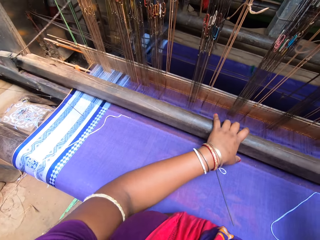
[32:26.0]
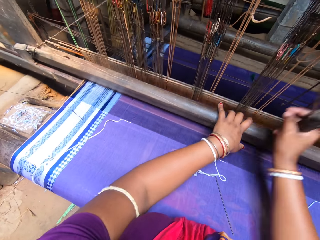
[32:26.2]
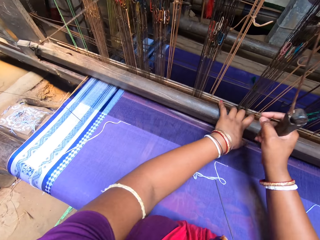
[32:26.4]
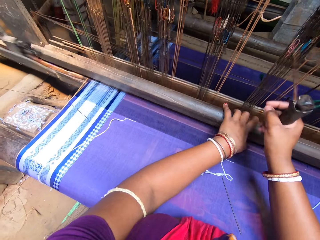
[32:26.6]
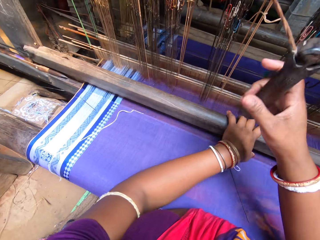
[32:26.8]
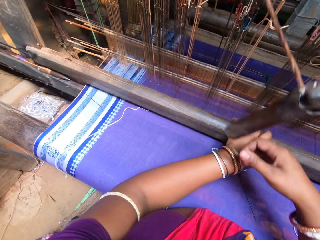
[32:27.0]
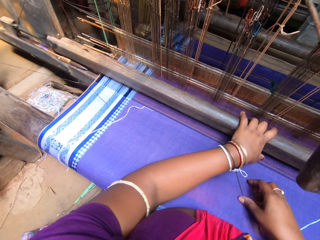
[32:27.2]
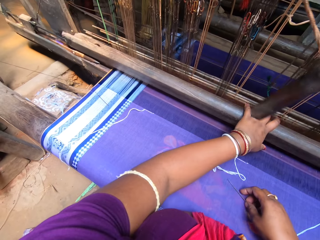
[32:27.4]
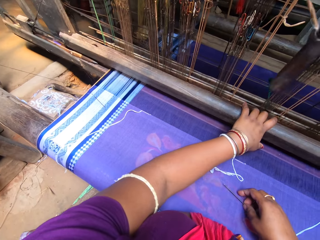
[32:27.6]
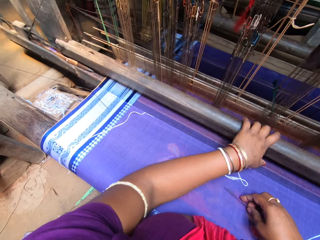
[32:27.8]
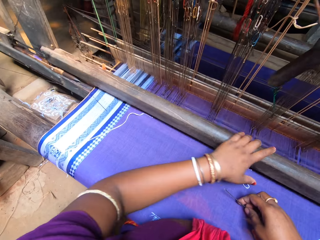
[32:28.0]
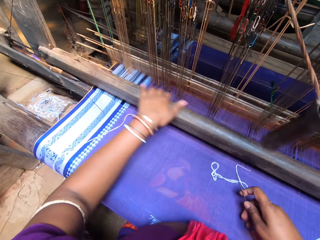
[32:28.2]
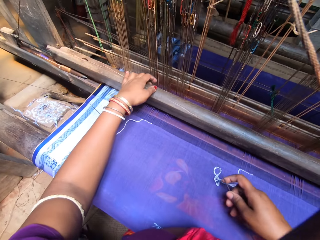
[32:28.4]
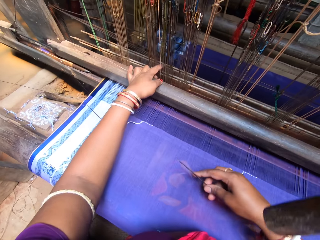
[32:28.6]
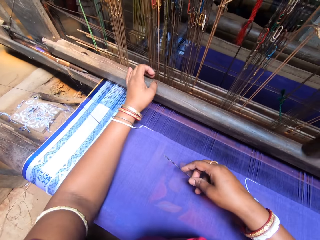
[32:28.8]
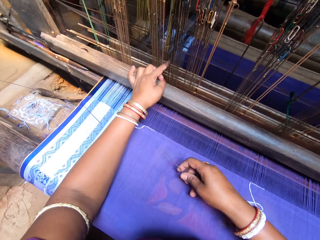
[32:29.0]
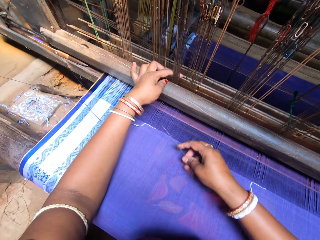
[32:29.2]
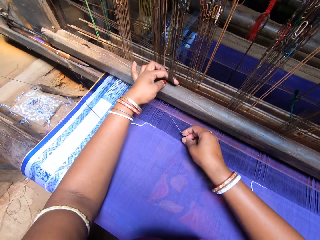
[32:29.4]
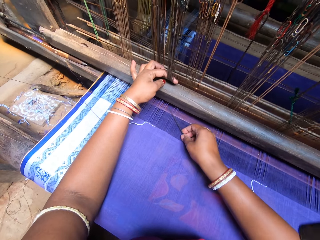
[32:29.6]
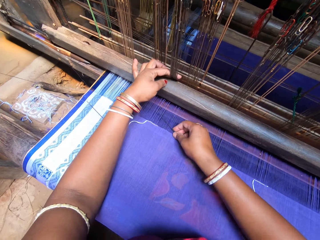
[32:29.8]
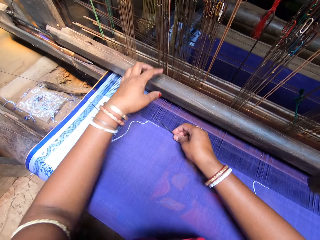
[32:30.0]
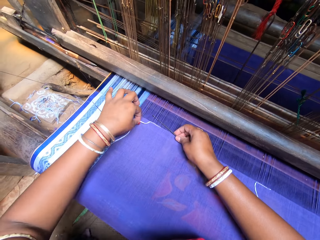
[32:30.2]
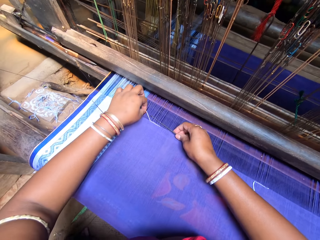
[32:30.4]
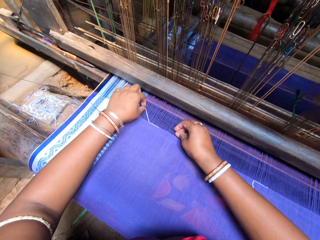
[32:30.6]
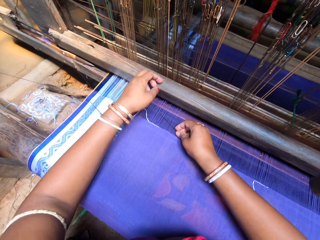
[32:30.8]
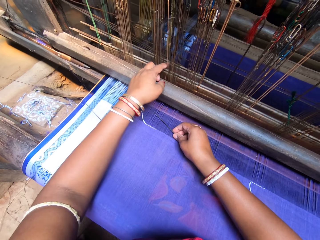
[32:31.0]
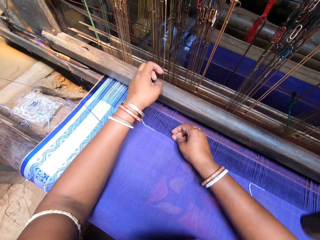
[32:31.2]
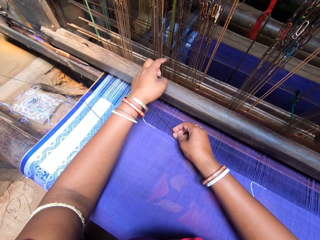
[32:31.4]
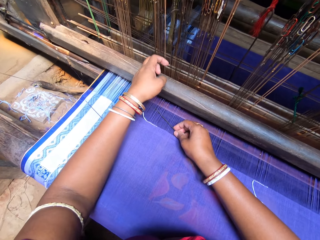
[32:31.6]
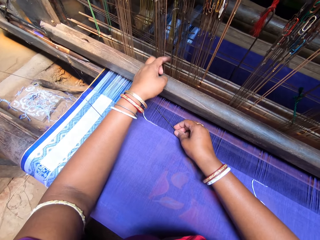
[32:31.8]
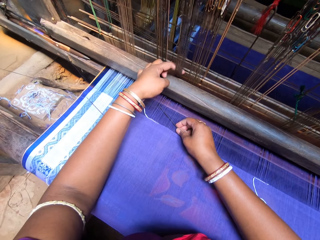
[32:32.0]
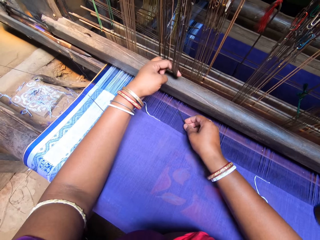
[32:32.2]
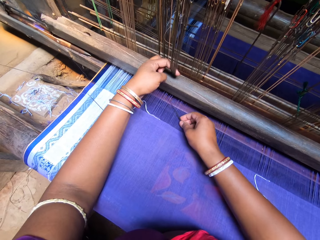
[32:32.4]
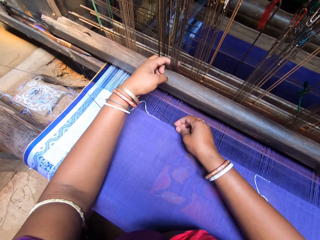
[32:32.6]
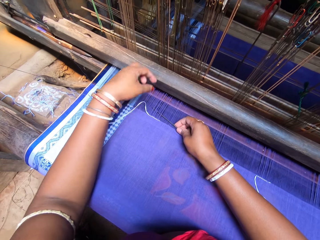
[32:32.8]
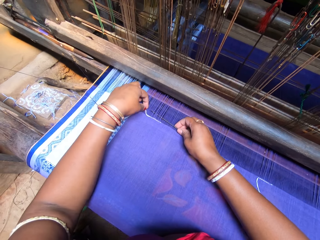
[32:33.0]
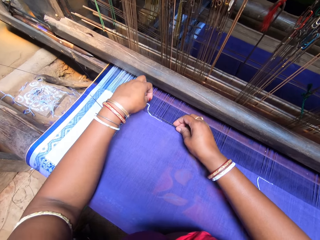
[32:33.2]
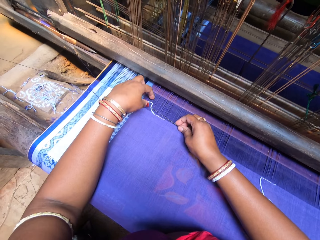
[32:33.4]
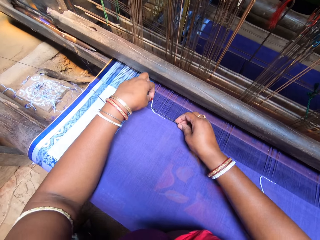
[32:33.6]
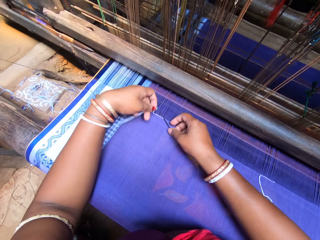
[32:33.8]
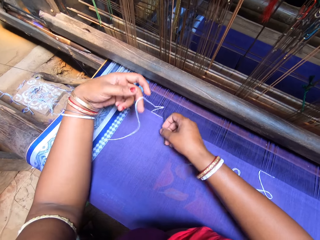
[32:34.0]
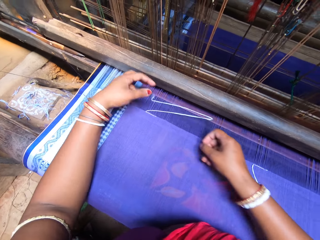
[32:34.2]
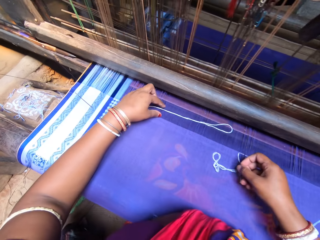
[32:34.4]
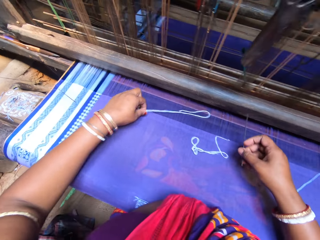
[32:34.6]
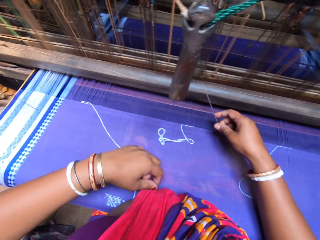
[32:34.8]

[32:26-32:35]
The camera wearer picks up the needle from the cloth with her right hand. She pulls the reed with her left hand. She puts the needle inside the warp with her right hand. She picks up the double length thread from the cloth with her left hand. She adjusts the position of the thread. She pulls the reed with her left hand. She inserts the needle in the warp yarns. She adjusts the position of the thread. She fixes the double length thread inside the warp with the needle in her right hand.

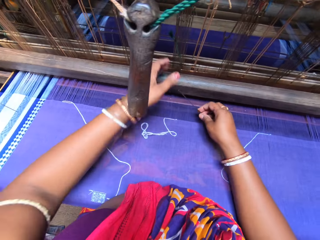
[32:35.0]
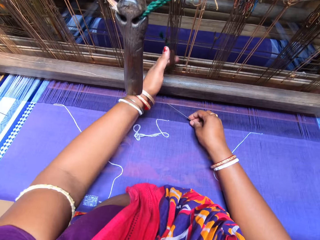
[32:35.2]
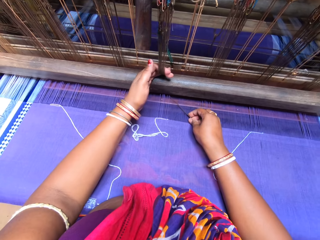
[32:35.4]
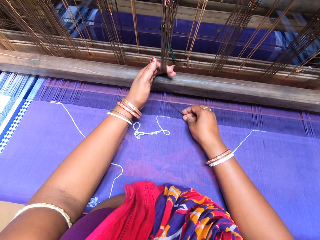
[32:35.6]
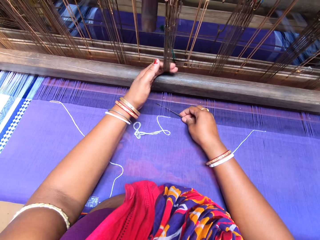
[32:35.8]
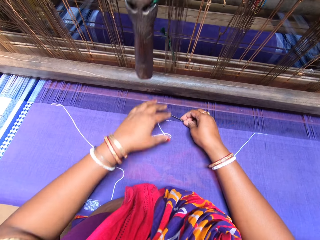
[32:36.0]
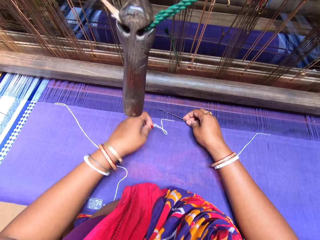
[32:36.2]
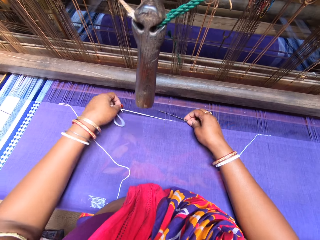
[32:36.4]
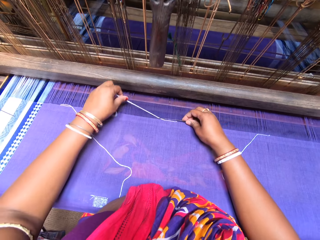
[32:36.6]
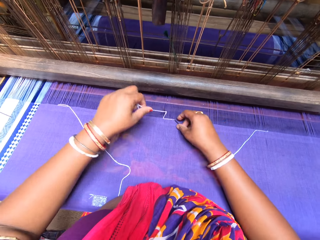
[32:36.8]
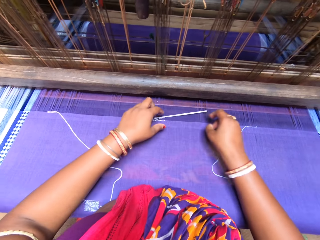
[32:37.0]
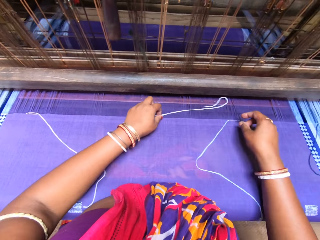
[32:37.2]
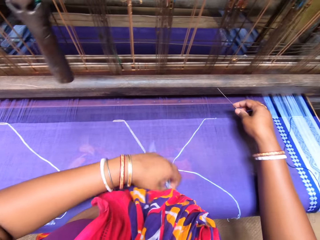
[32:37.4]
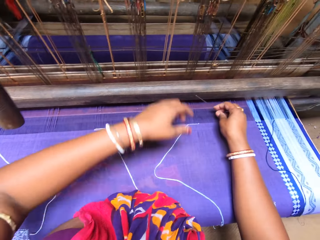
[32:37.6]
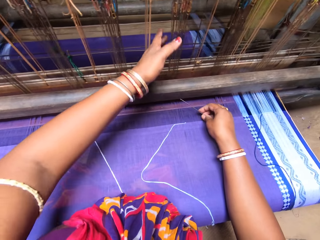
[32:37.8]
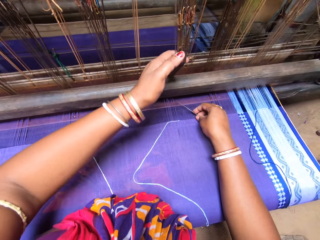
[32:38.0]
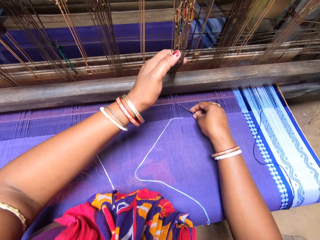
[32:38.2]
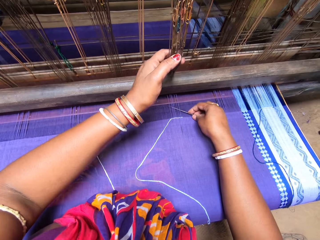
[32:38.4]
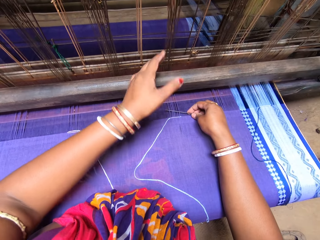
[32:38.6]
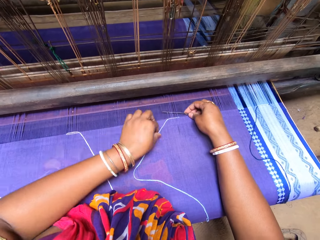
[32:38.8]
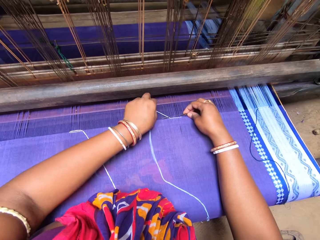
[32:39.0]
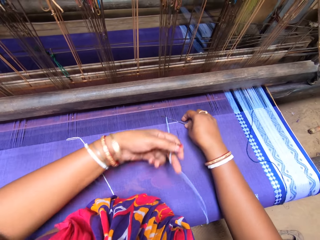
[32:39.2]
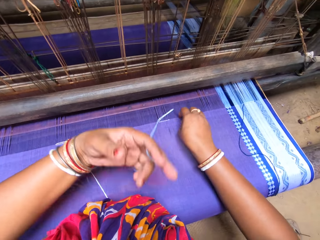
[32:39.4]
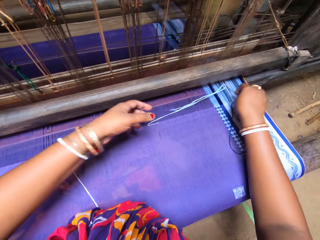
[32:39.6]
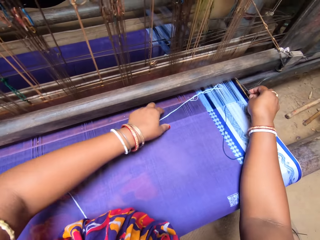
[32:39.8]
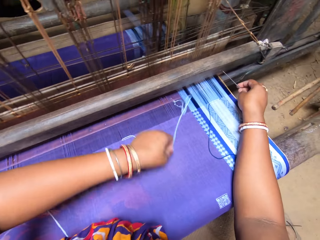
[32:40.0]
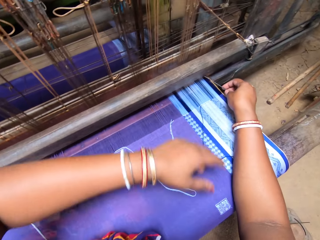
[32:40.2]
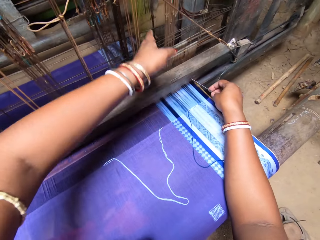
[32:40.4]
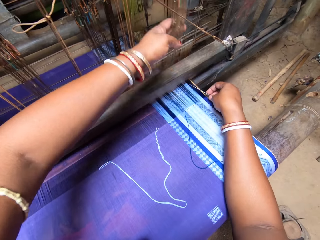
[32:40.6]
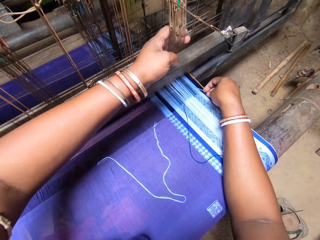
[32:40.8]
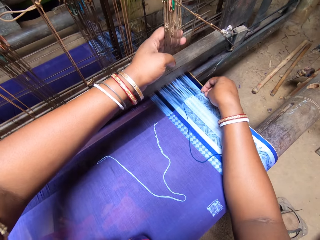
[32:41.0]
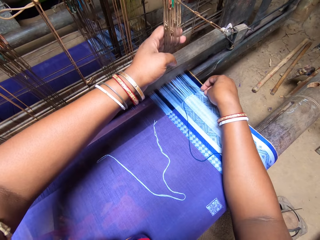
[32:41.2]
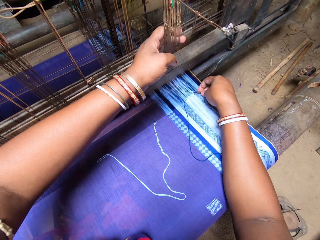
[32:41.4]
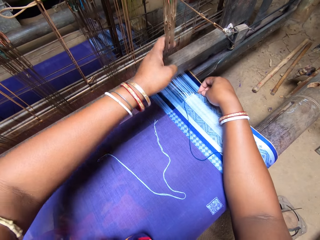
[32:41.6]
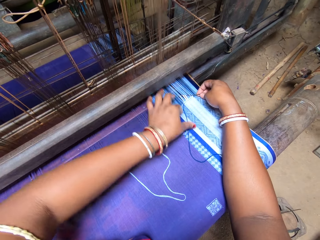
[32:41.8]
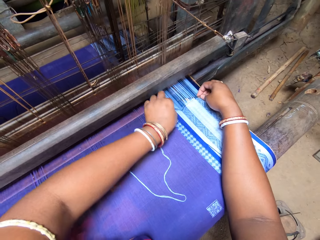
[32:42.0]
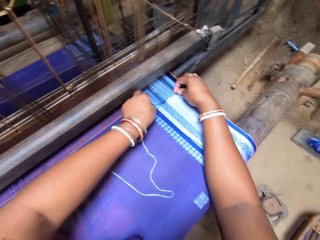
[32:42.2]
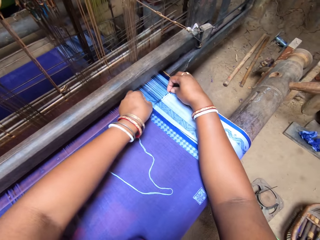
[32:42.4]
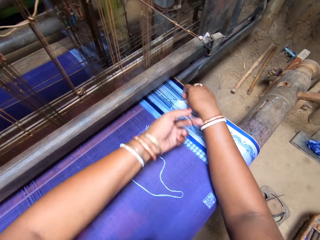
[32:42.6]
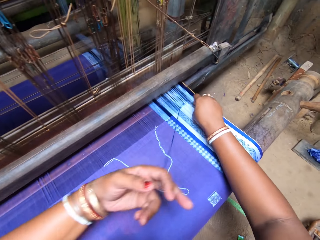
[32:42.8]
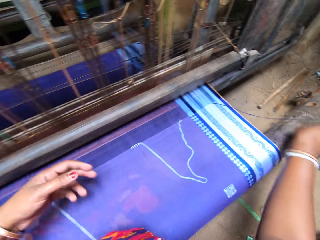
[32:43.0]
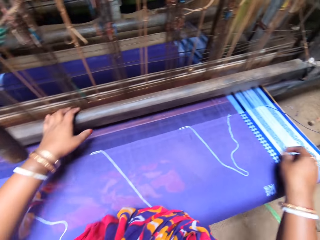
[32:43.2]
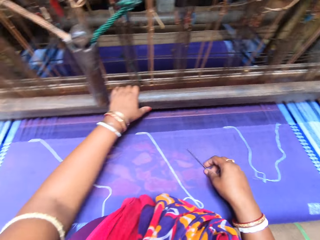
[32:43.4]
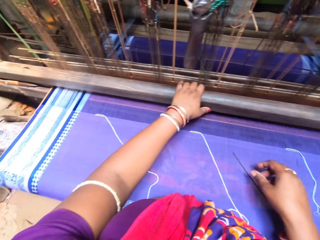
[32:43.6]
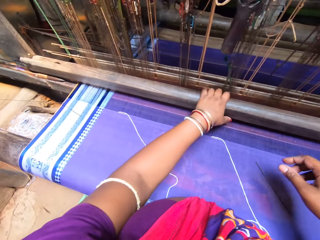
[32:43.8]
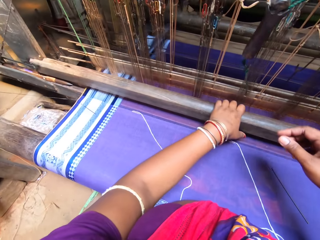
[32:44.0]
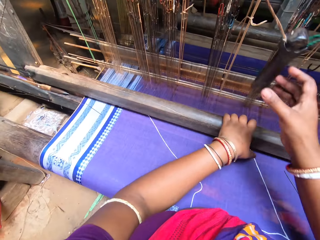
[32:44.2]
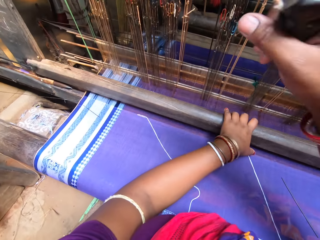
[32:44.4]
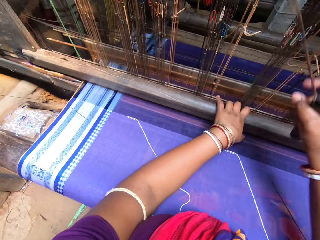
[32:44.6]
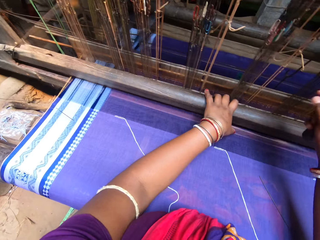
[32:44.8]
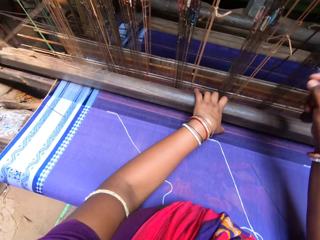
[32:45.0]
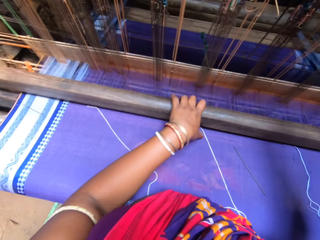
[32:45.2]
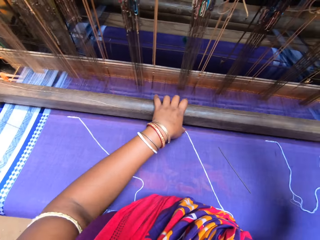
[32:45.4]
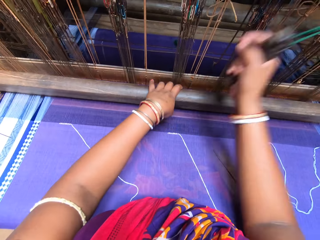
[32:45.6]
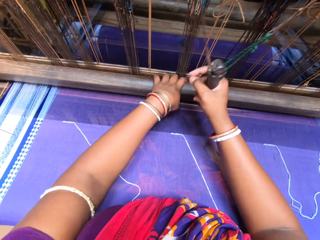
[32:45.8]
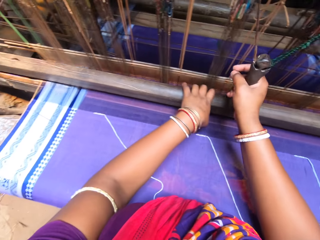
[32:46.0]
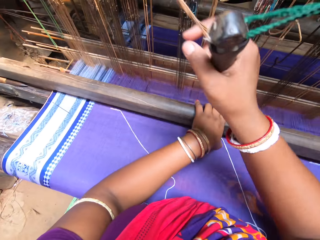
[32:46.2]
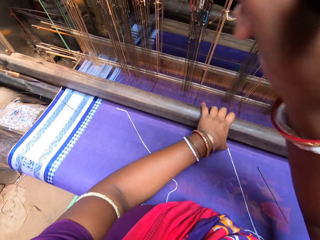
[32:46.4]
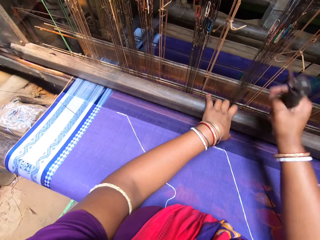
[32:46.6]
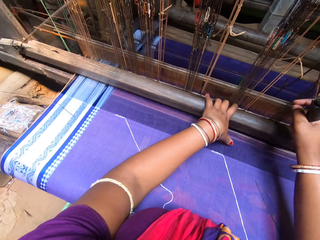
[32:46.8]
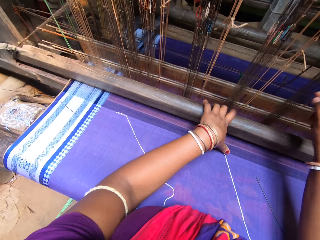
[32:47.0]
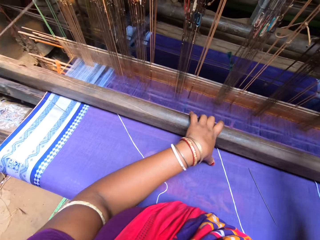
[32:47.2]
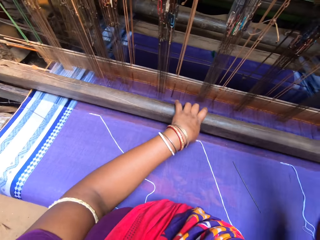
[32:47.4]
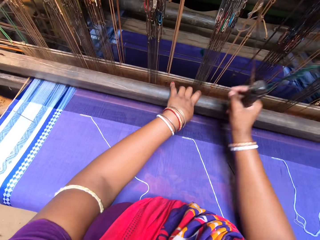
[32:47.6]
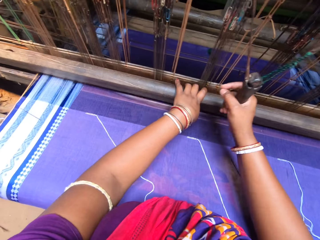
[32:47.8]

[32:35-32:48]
The camera wearer pulls the reed with her left hand. She puts the needle inside the warp with her right hand. She picks up the double length thread from the cloth with her left hand. She adjusts the position of the thread. She fixes the double length thread inside the warp with the needle in her right hand. She pulls the reed with her left hand. She puts the needle inside the warp with her right hand. She picks up the double length thread from the cloth with her left hand. She adjusts the position of the thread. She fixes the double length thread inside the warp with the needle in her right hand. She pulls the reed with her left hand. She puts the needle inside the warp with her right hand. She fixes the double length thread inside the warp with the needle in her right hand. She adjusts the position of the thread. She holds the beater with her left hand. She places the needle on the cloth with her right hand. She weaves with the loom. She pulls the beater with her left hand. She pulls the grip with her right hand.
